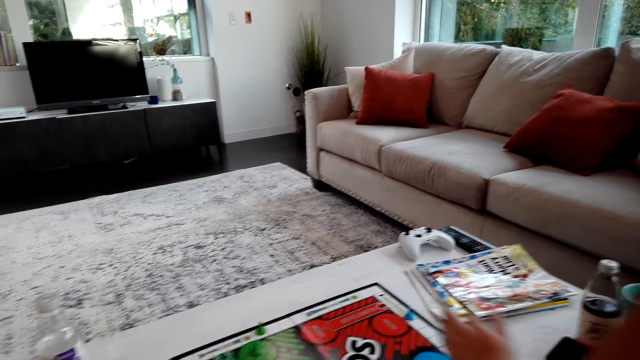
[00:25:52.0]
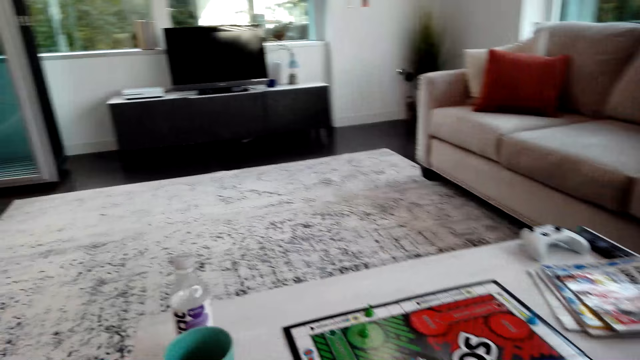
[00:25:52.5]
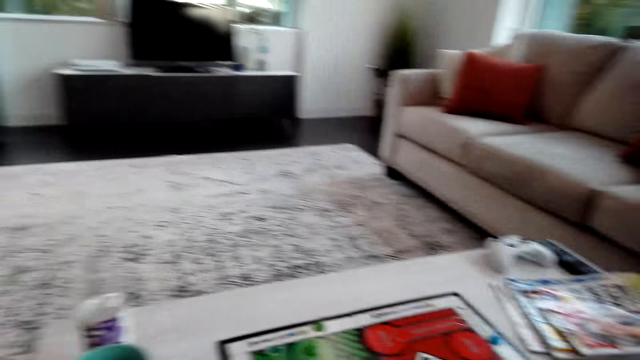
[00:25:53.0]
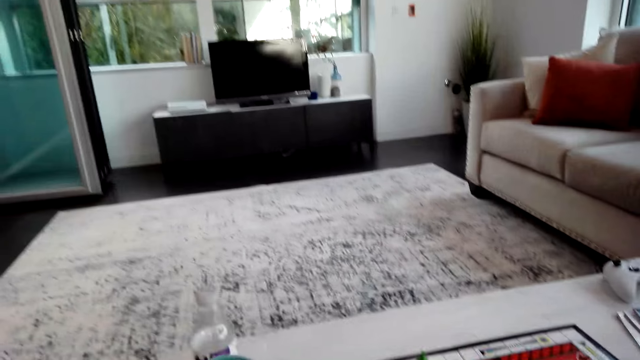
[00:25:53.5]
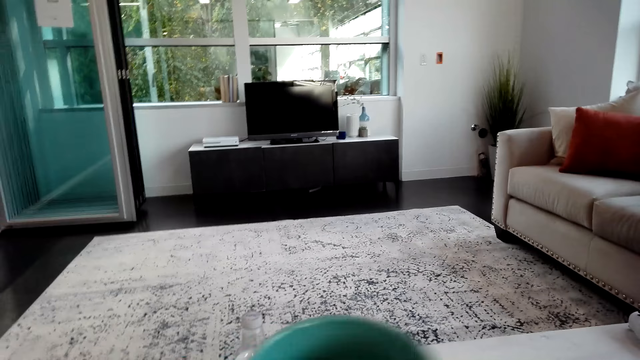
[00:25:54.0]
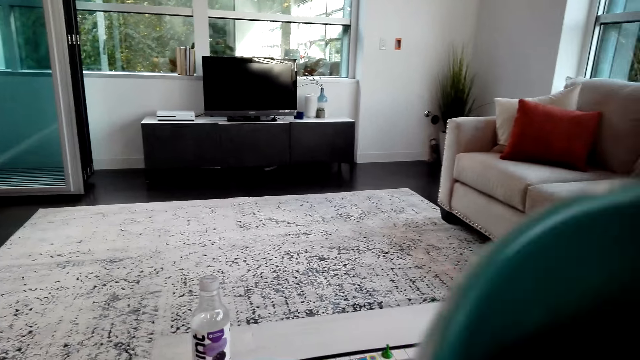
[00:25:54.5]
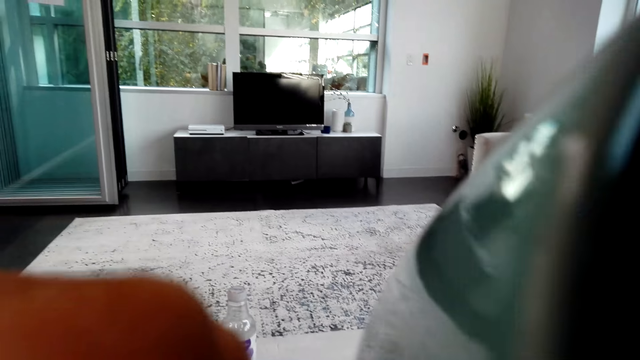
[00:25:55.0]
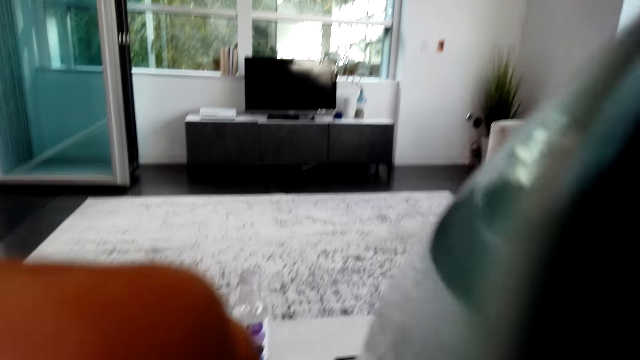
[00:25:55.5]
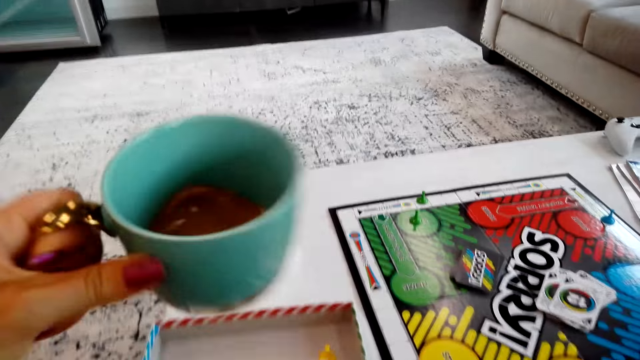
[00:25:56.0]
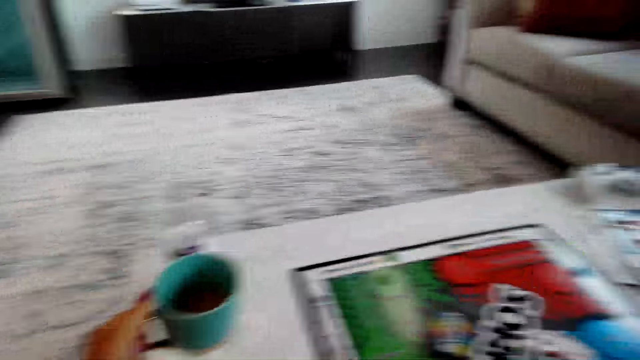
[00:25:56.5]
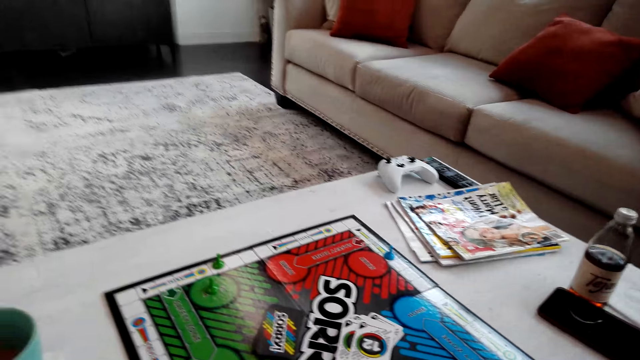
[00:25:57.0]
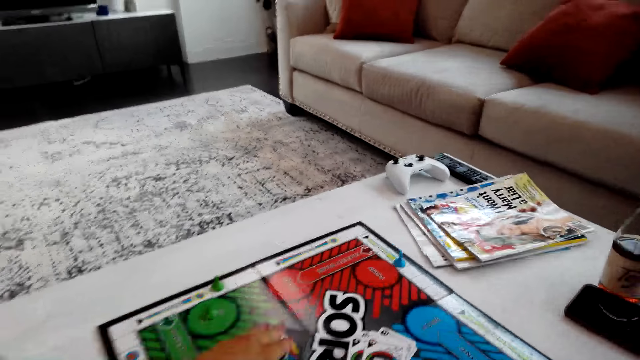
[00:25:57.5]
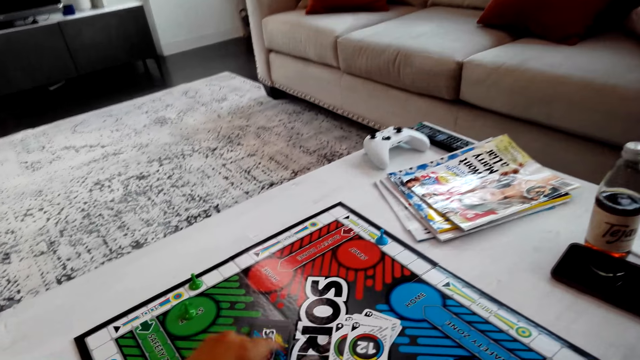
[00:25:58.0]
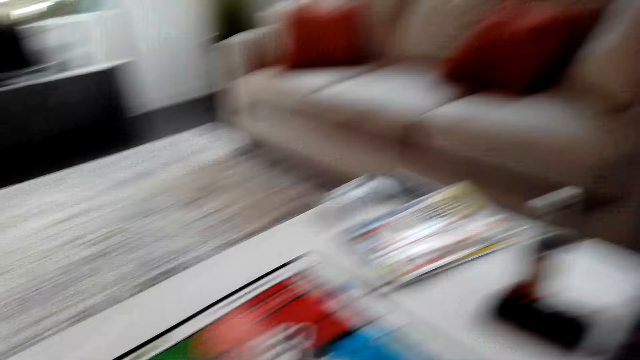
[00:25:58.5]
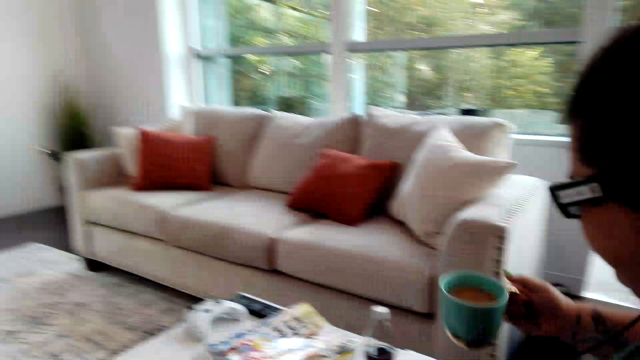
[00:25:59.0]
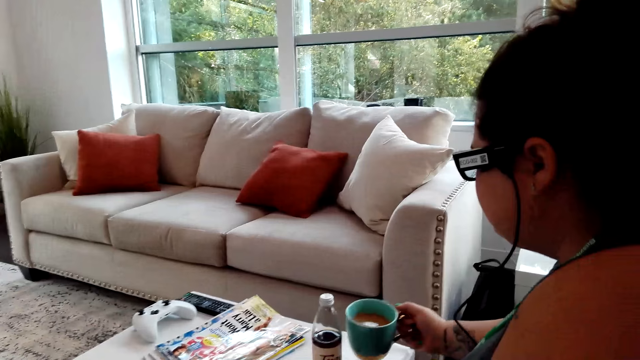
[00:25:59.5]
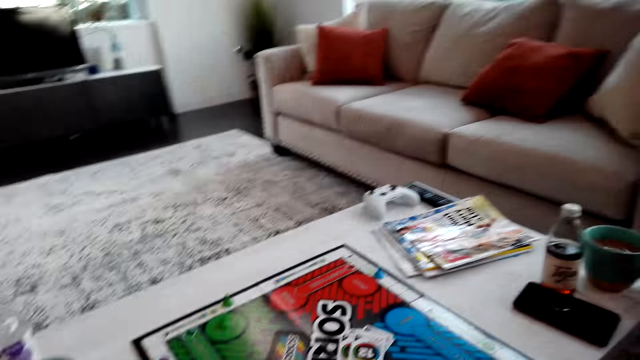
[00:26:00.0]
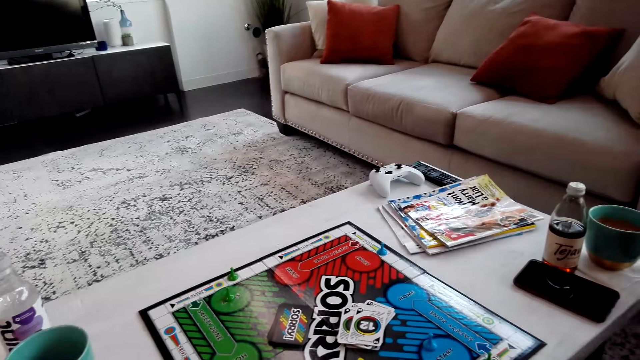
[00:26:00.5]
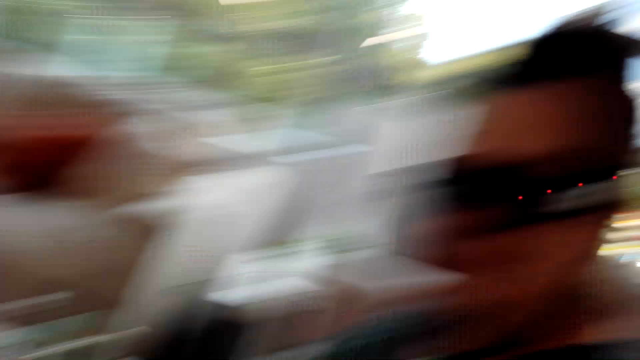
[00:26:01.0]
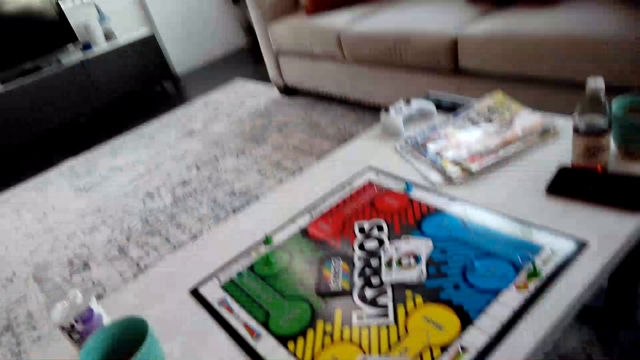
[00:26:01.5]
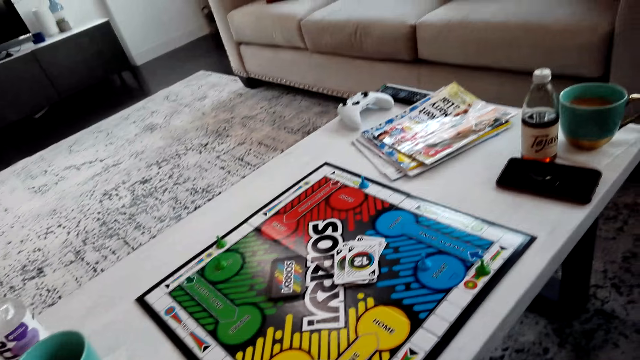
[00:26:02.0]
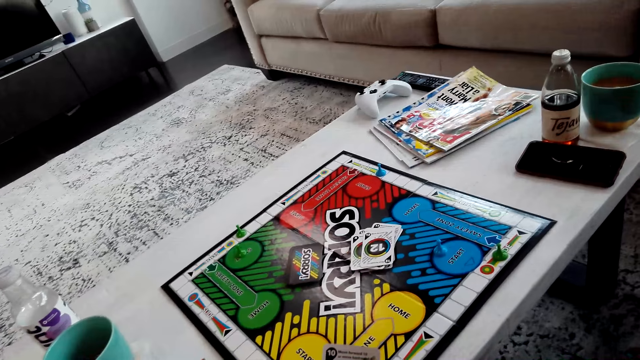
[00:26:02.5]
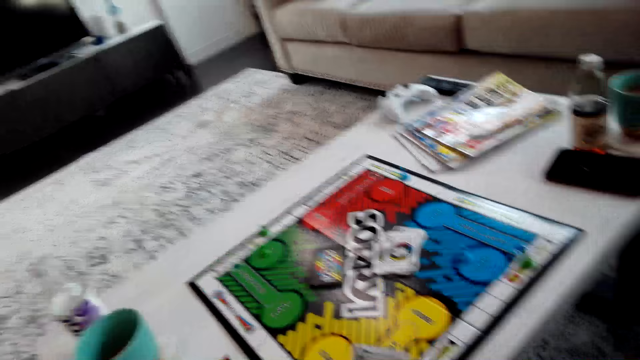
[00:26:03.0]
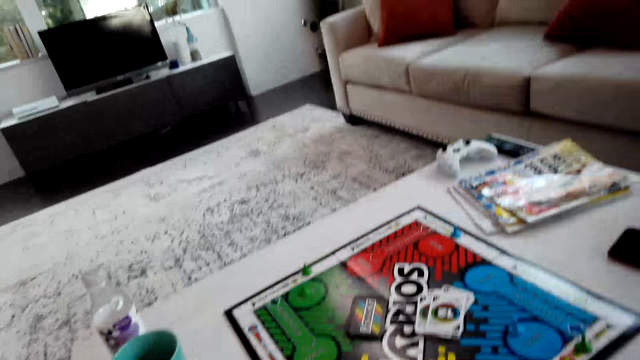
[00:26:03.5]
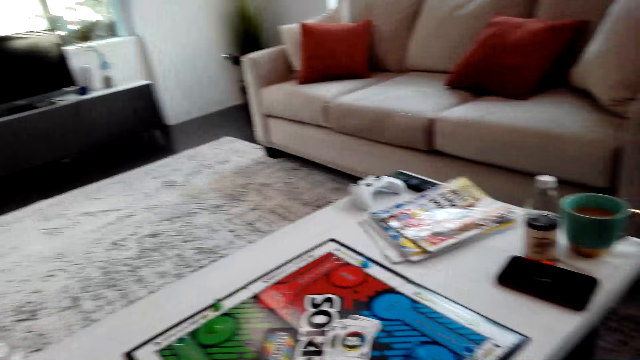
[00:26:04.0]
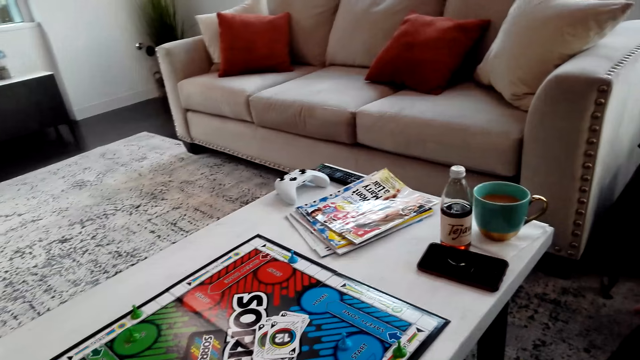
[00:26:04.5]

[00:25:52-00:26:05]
The camera wearer drinks coffee from the mug. They take a cup of tea. They return the cup to the table. They pick up a sorry game card. A woman returns the cup of tea to the table.

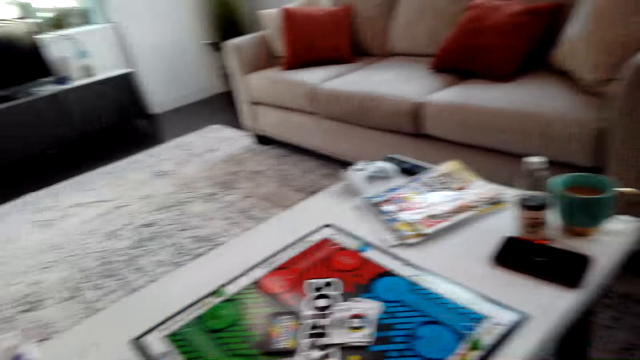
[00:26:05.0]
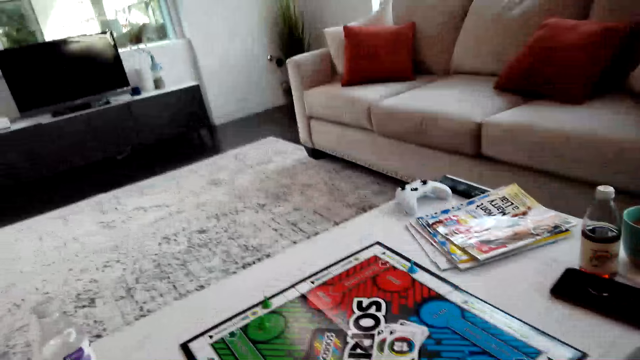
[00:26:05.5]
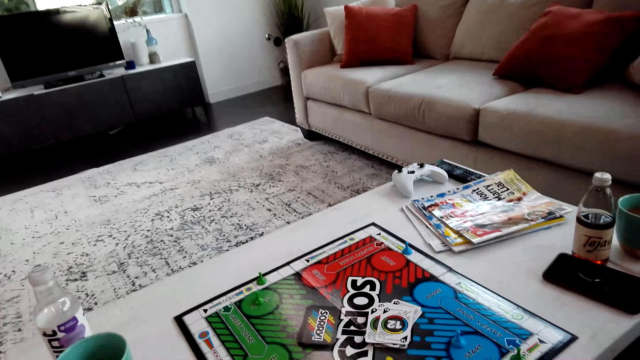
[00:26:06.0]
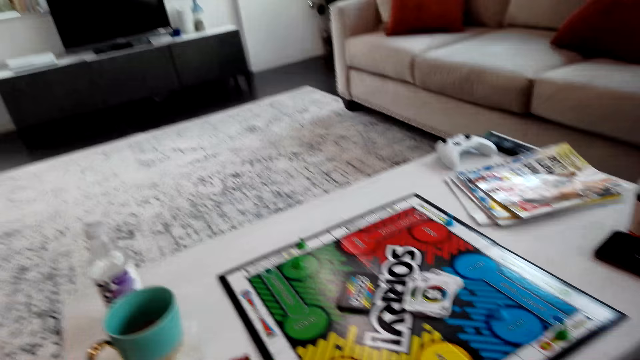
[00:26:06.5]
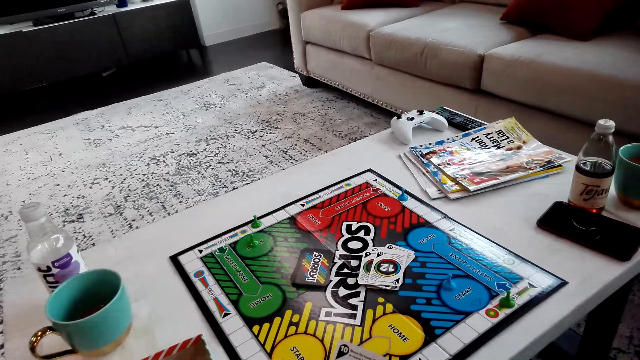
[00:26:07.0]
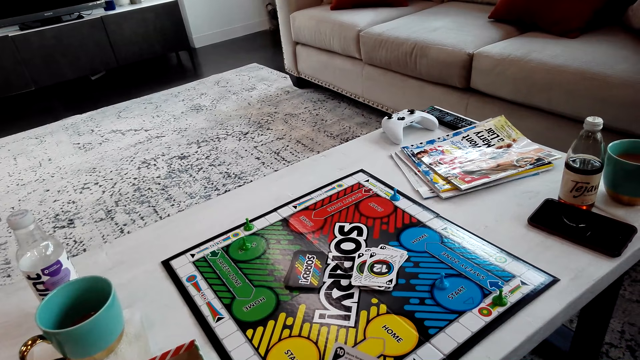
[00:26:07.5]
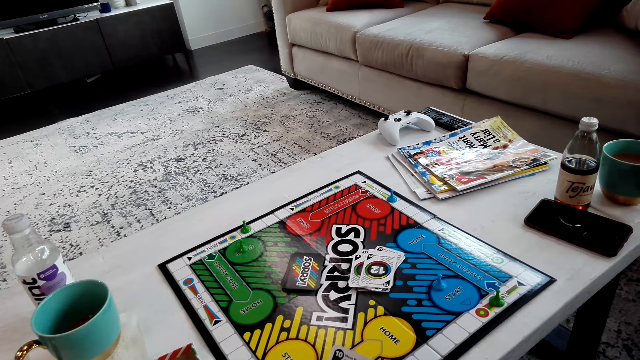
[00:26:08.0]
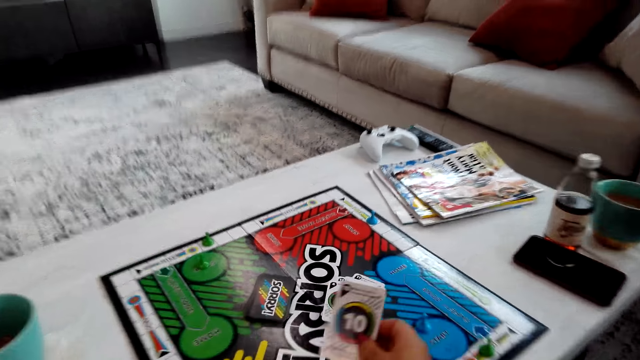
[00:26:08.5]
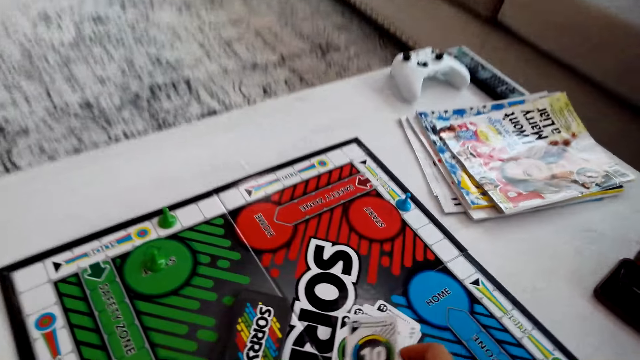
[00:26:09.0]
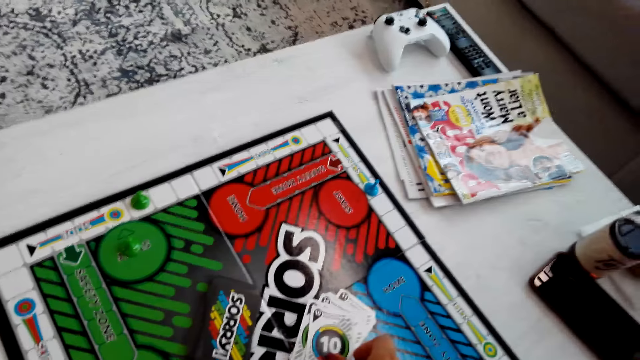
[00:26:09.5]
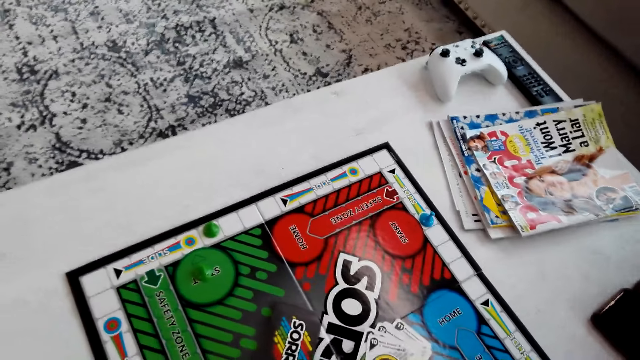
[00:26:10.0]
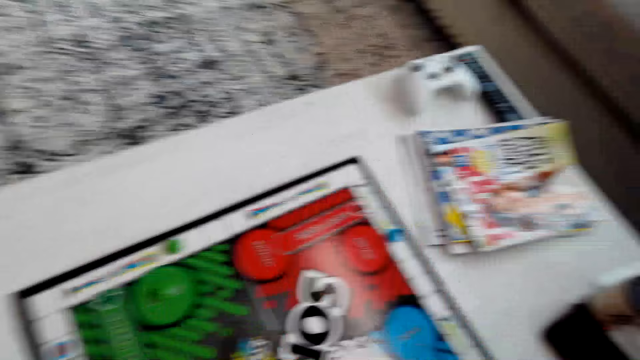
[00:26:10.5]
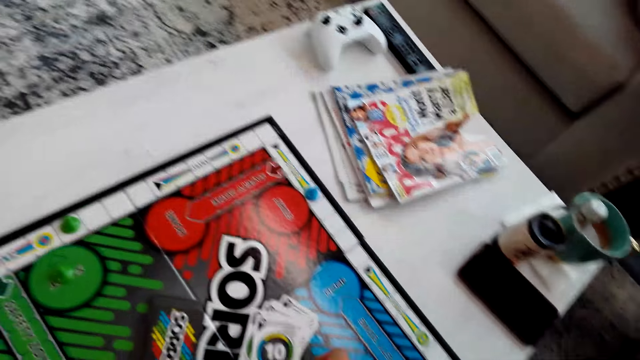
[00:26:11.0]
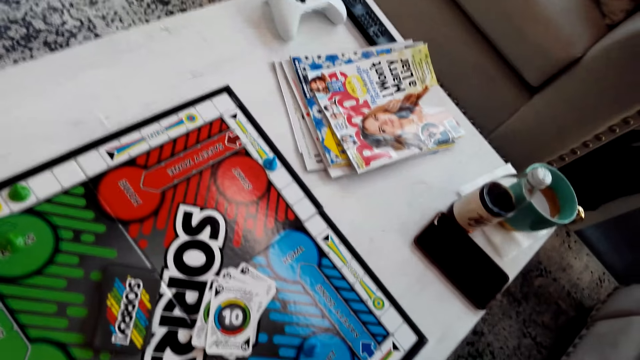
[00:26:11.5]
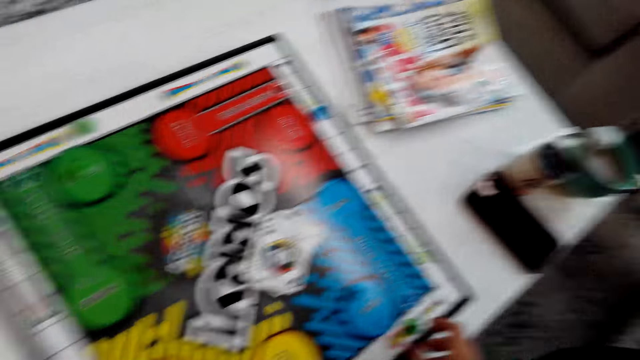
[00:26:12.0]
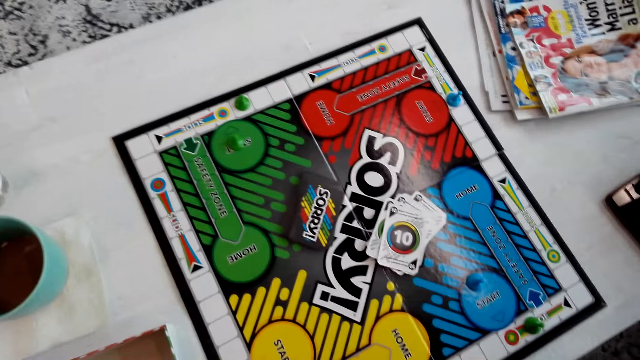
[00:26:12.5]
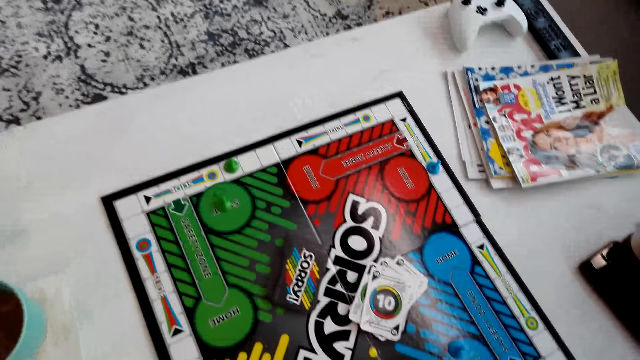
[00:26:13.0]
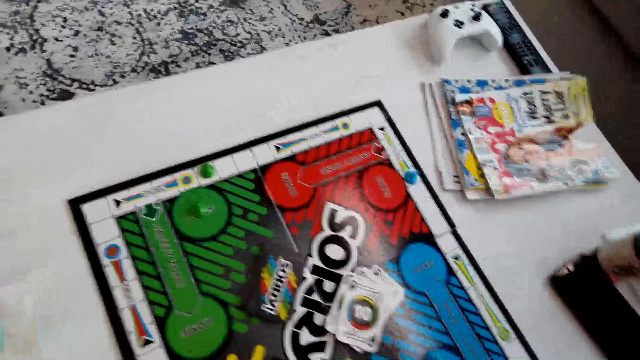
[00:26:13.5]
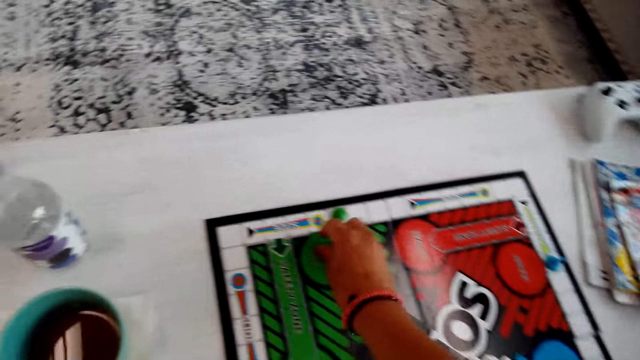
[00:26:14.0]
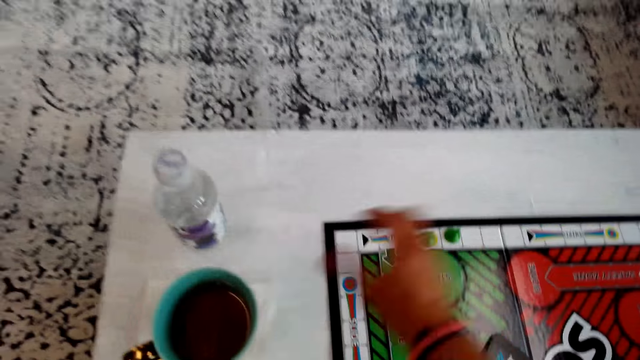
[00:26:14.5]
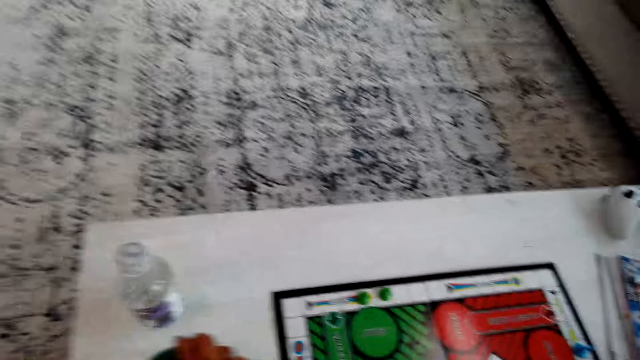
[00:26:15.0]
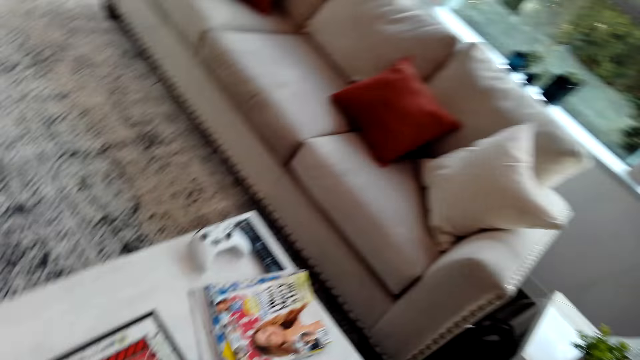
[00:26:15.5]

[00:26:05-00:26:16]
The camera wearer puts down the card on the board. They play the game. They move the sorry game pieces and pick up the coffee mug.
